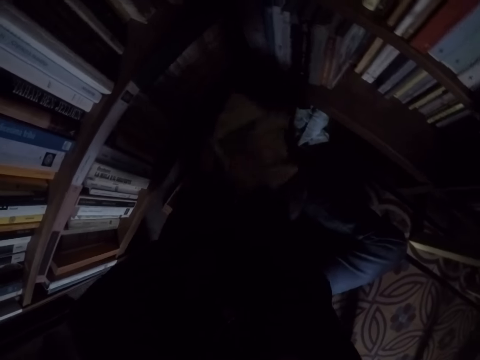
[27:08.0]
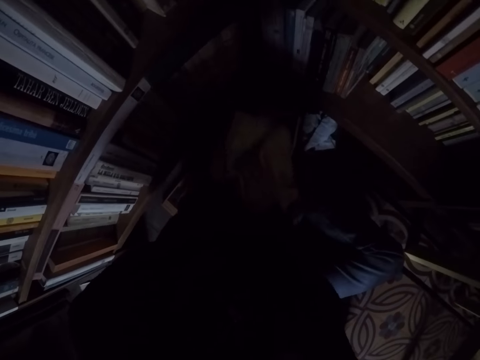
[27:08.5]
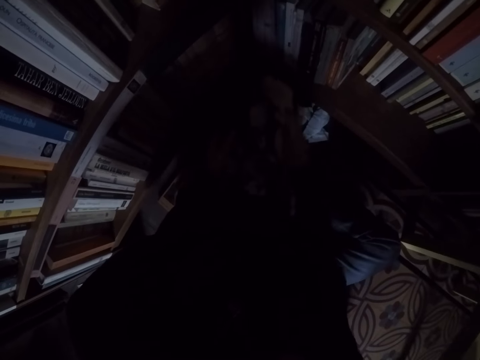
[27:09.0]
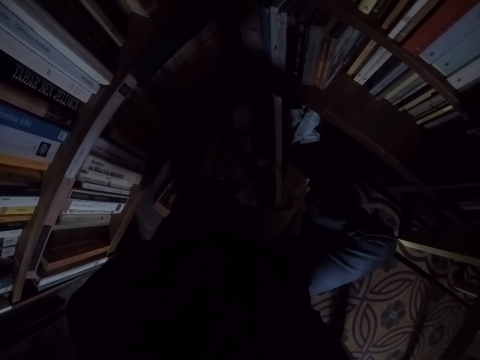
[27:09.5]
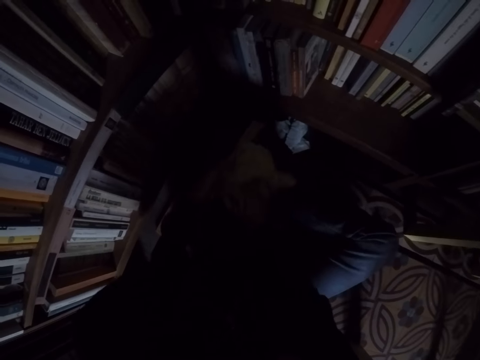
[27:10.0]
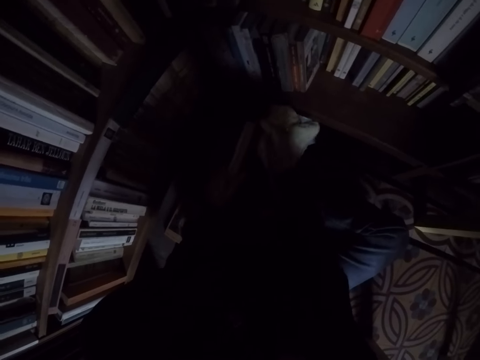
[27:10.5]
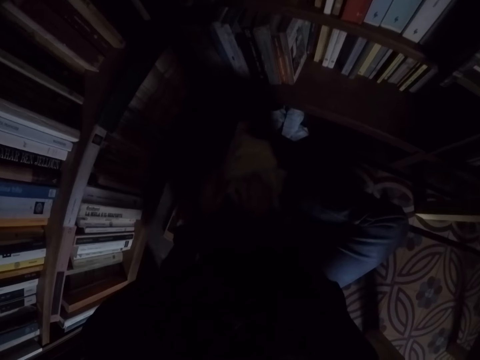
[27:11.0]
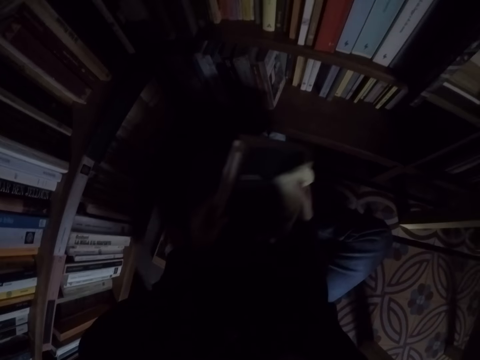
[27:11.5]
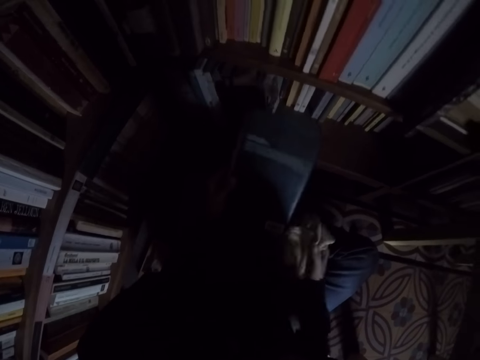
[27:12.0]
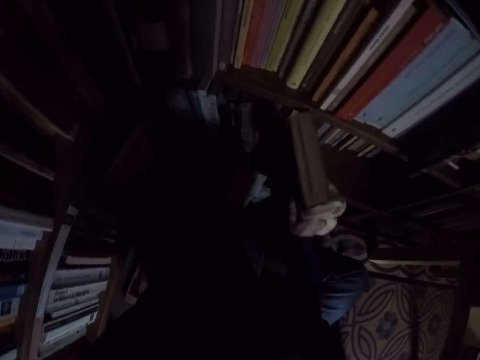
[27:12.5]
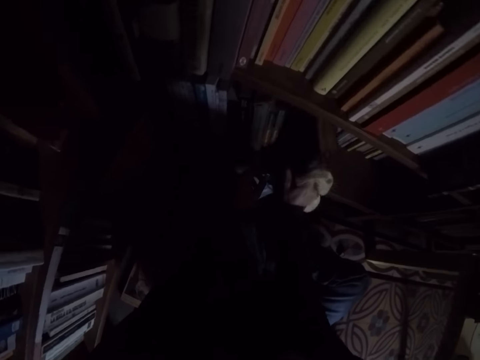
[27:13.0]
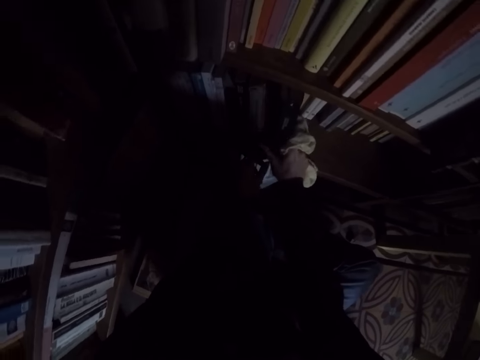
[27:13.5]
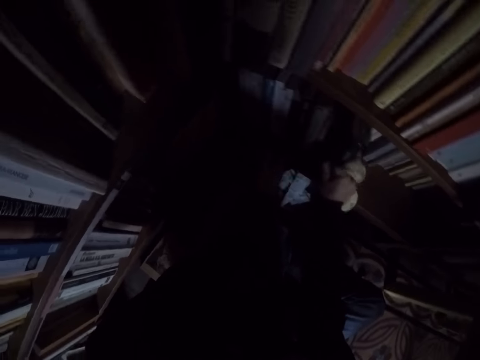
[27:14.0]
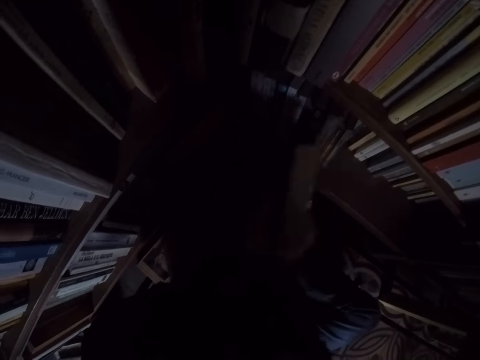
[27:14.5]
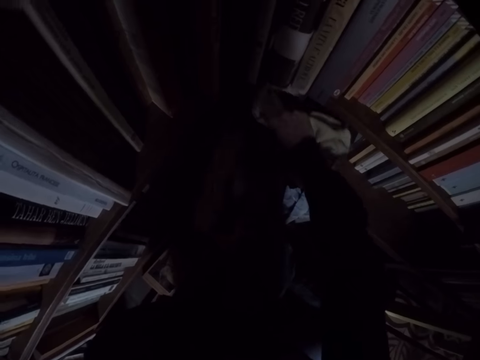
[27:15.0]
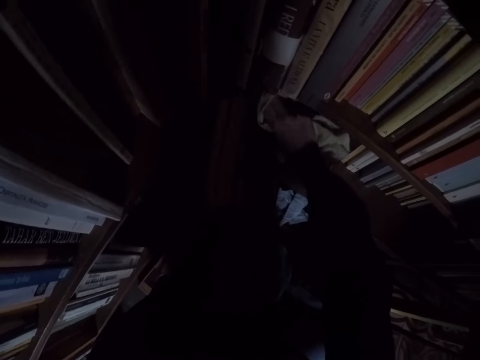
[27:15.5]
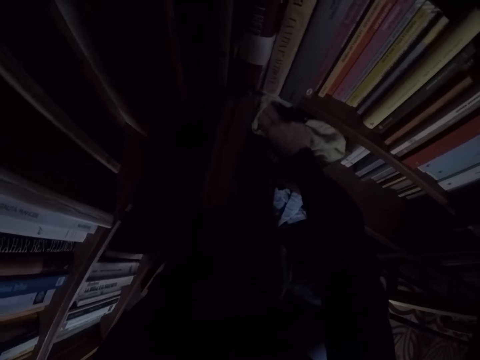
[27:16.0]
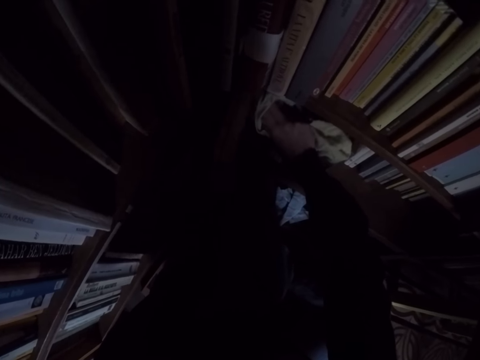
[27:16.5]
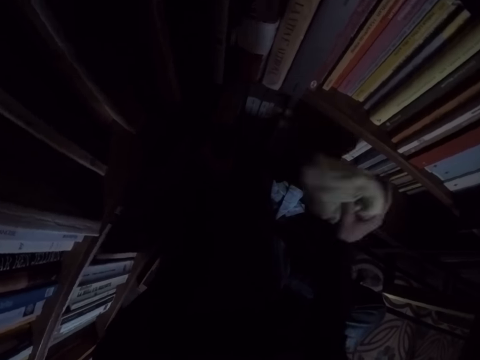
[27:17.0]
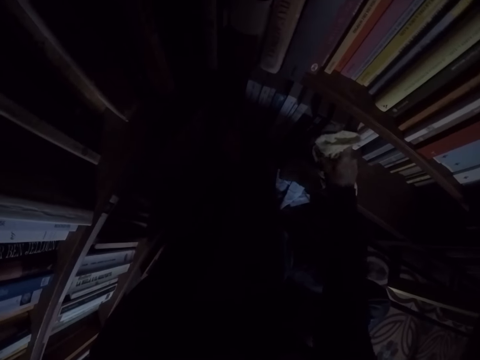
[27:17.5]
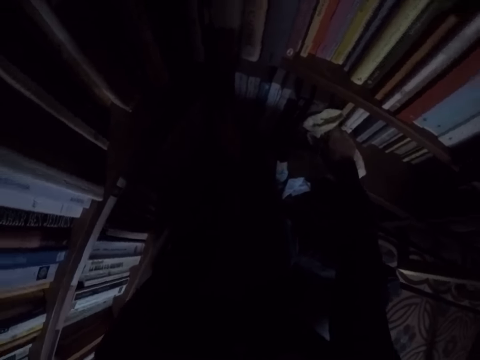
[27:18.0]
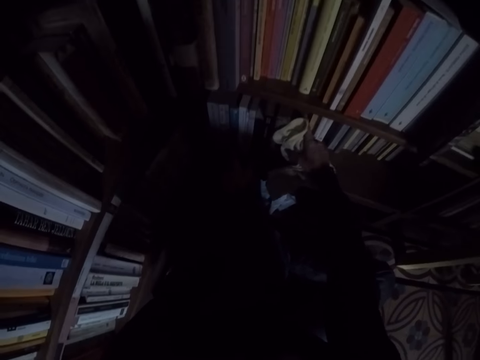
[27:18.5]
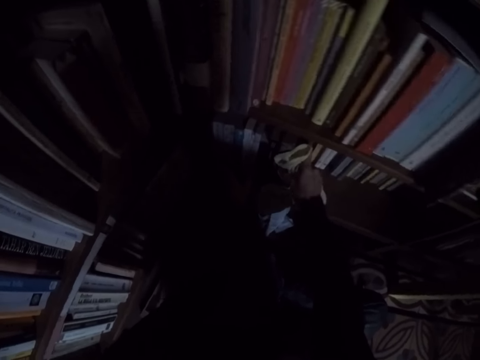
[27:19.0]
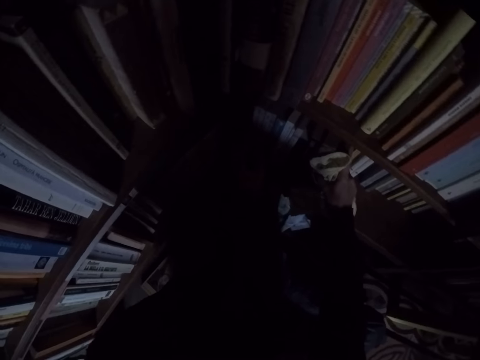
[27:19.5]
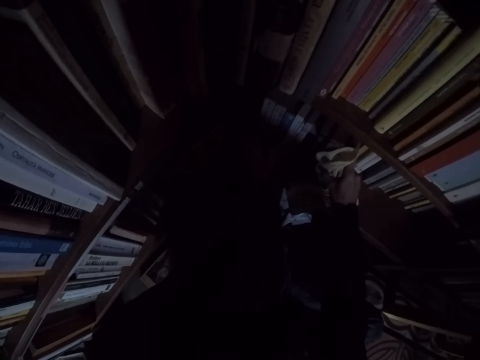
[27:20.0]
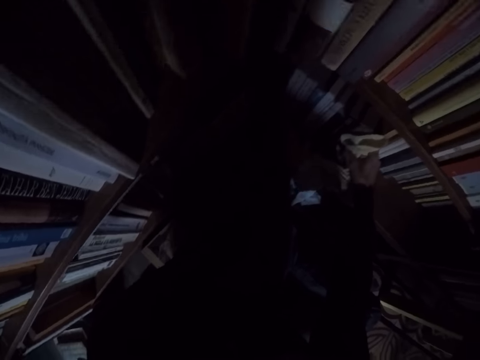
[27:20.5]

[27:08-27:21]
The camera wearer places the book in the bookshelf. They arrange the books in the bookshelf with both hands.

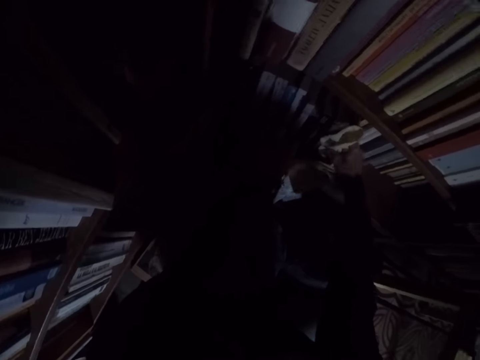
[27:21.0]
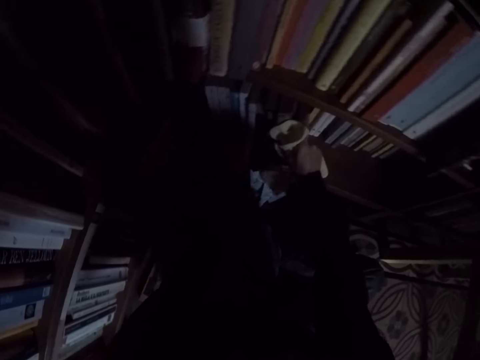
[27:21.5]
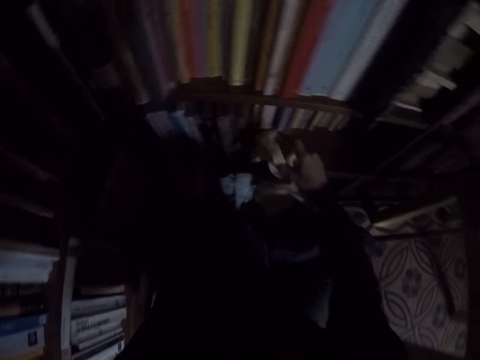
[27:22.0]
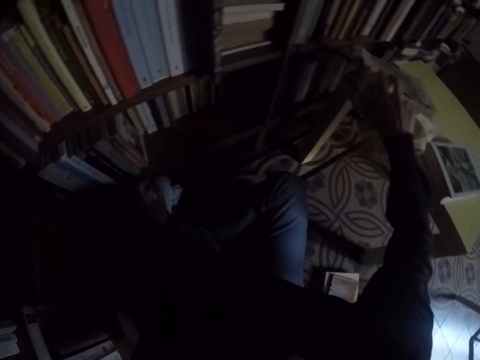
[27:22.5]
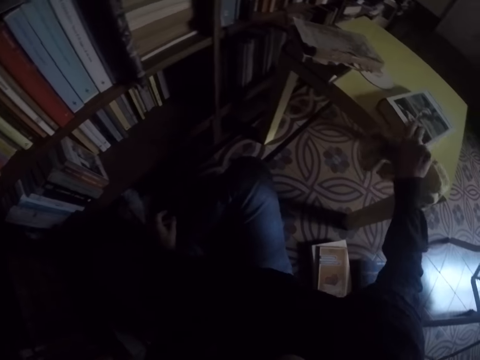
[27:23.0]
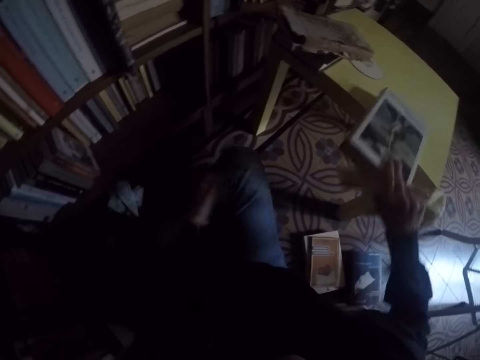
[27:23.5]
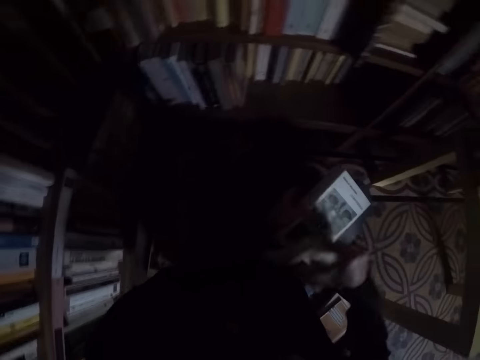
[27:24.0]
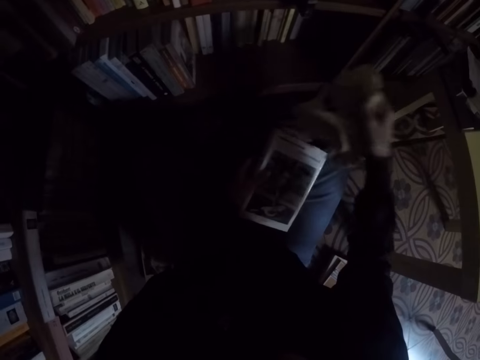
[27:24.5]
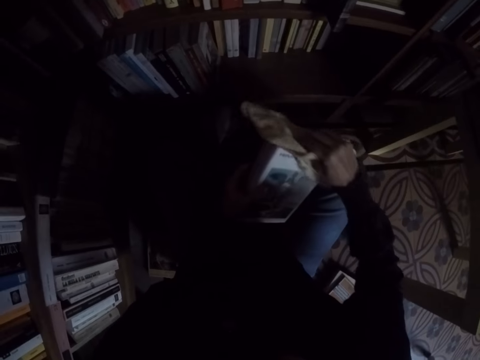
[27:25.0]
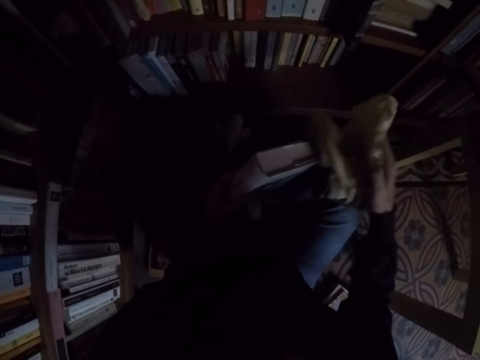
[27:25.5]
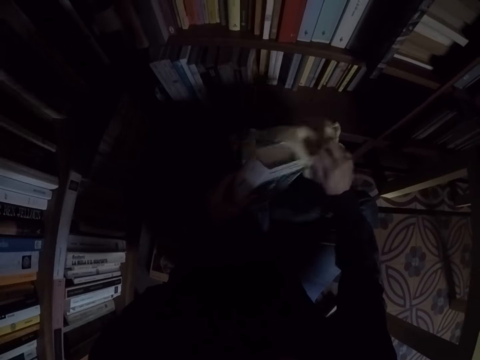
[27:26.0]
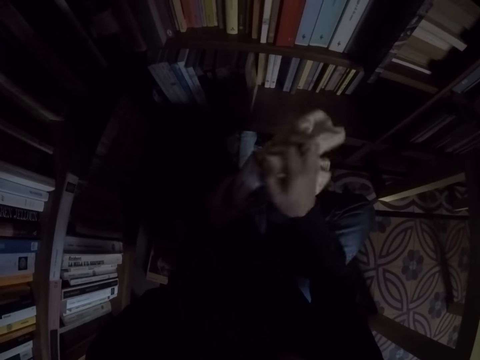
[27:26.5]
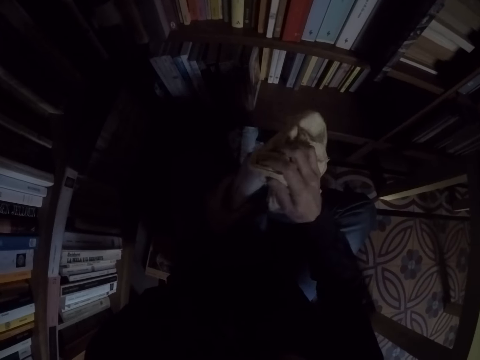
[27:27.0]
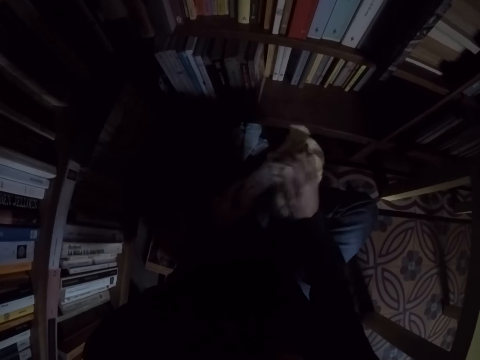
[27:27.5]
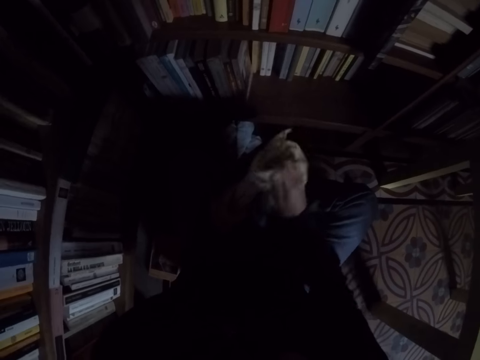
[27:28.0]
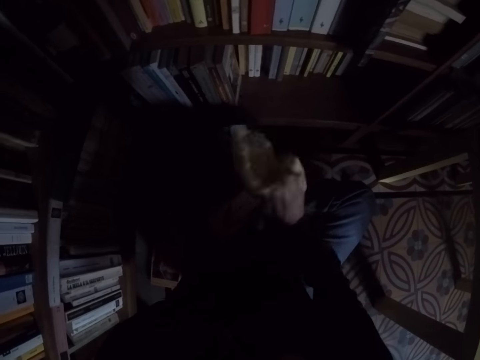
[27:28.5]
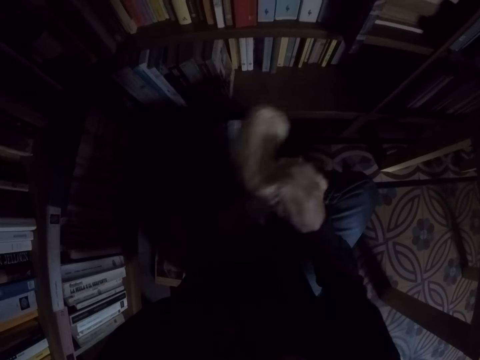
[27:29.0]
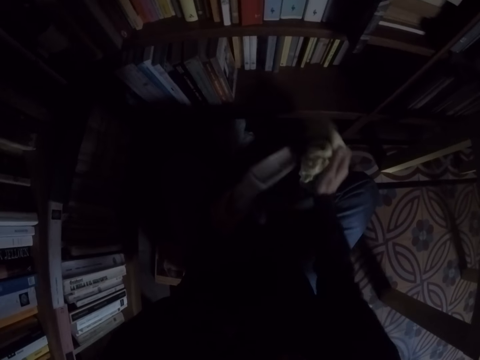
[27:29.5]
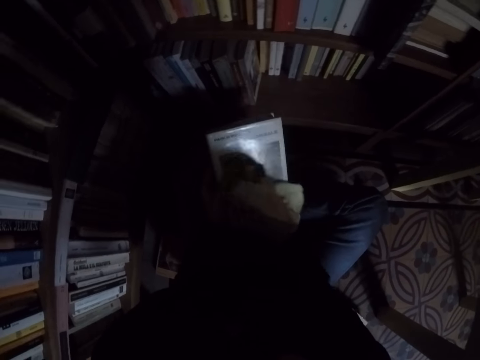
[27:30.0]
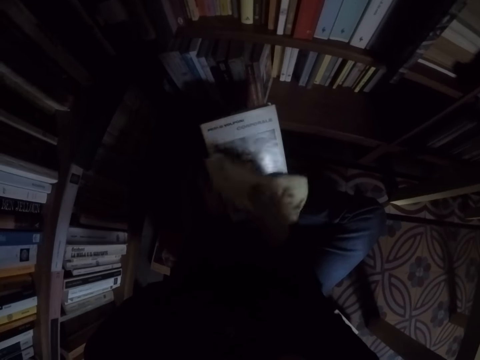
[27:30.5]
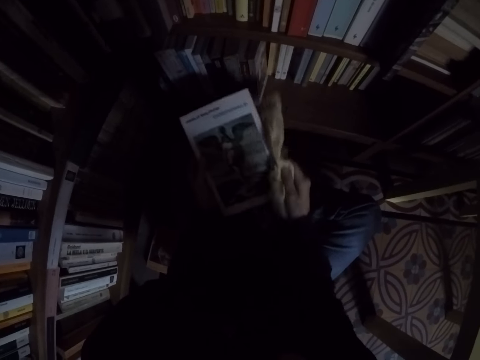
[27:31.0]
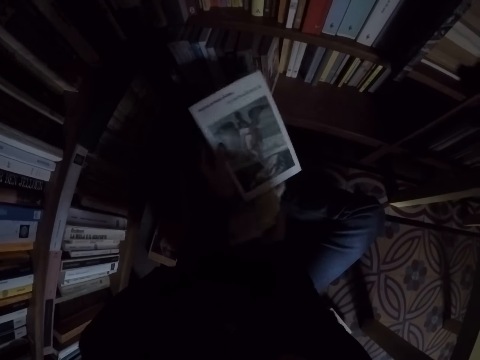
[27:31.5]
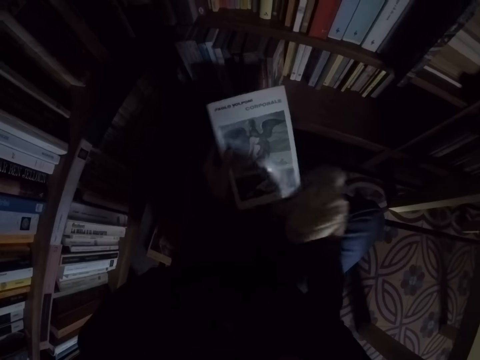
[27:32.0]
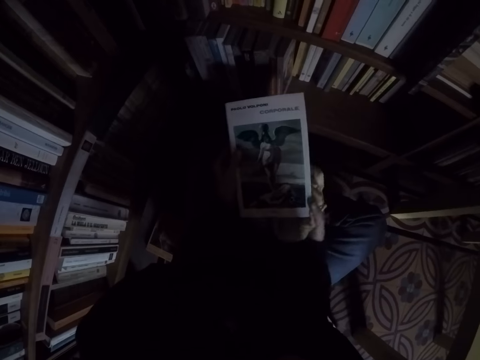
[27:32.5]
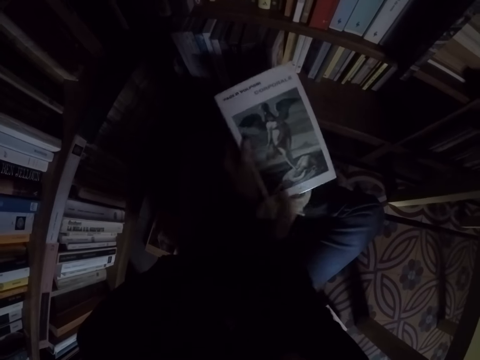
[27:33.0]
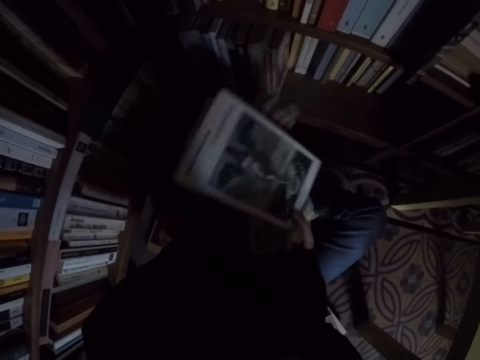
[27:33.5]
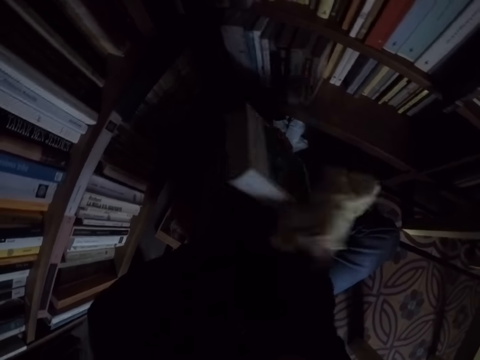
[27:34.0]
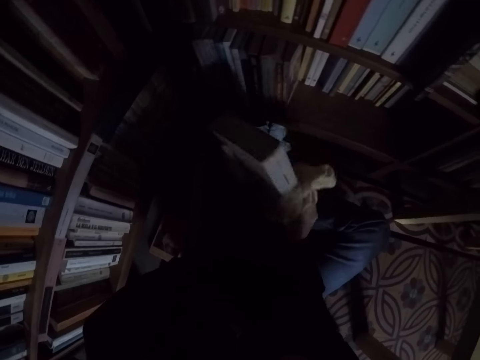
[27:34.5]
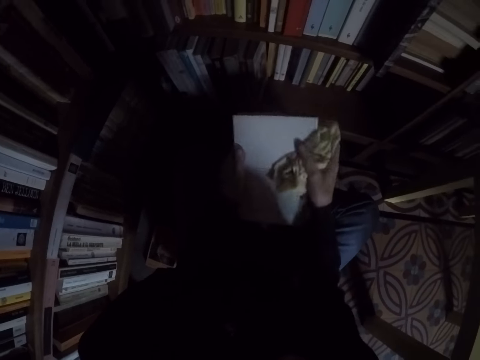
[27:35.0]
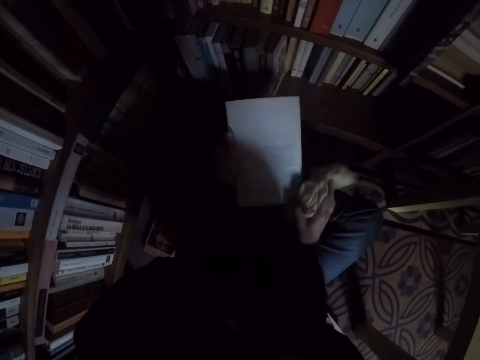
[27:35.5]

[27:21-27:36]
The camera wearer picks another book from a table. They clean the book with the rag.
